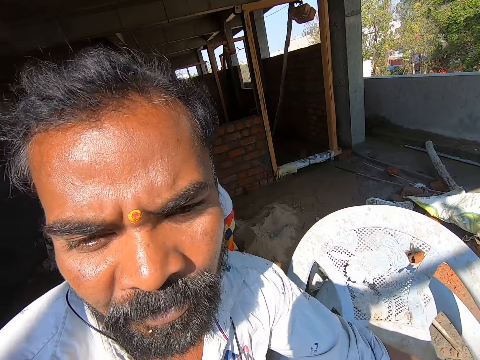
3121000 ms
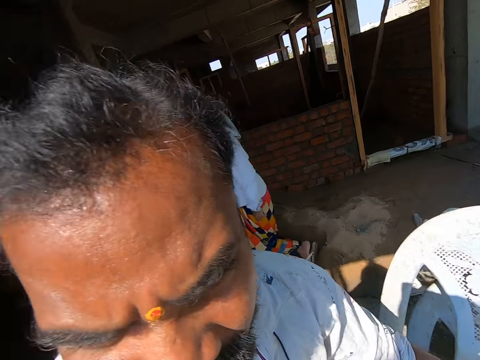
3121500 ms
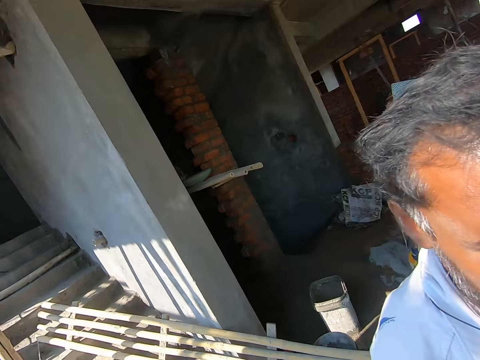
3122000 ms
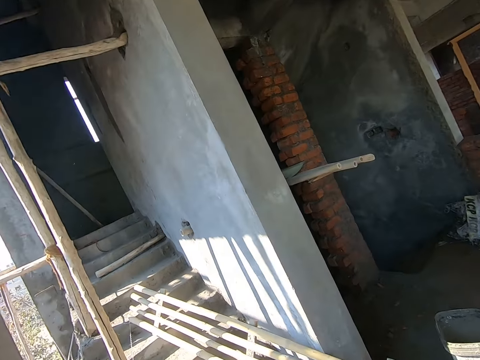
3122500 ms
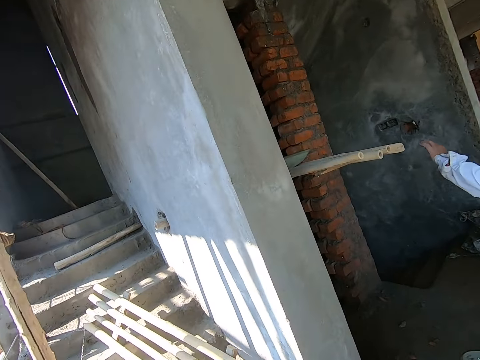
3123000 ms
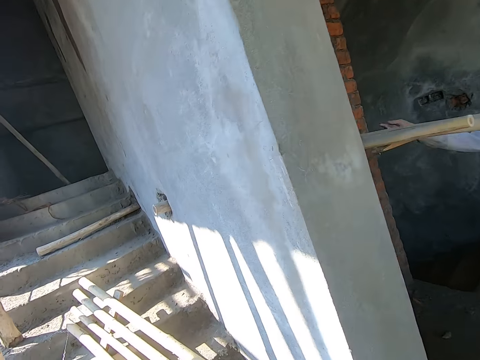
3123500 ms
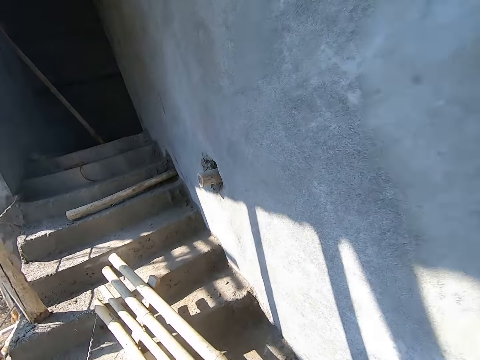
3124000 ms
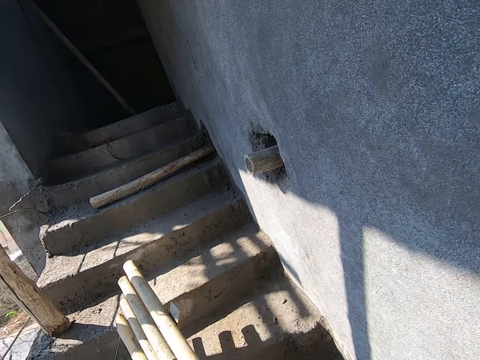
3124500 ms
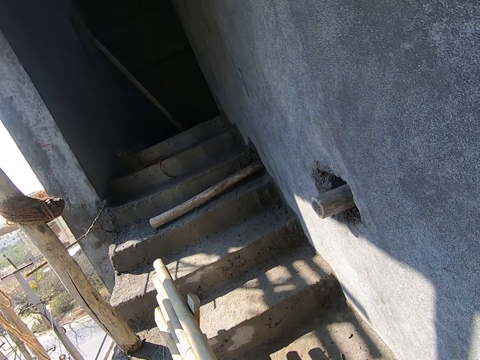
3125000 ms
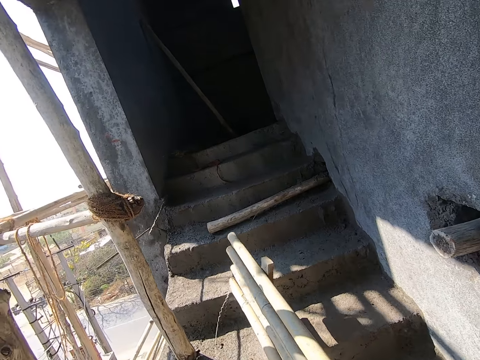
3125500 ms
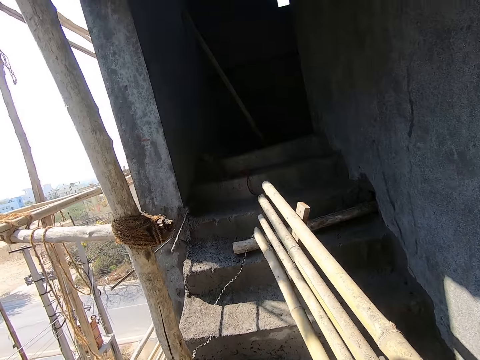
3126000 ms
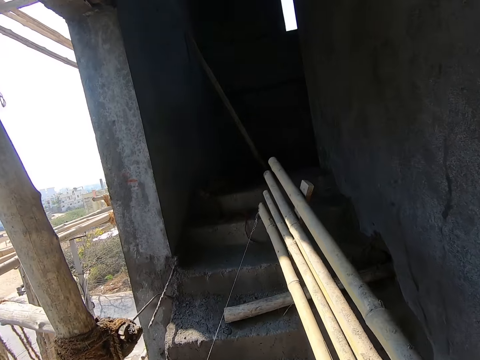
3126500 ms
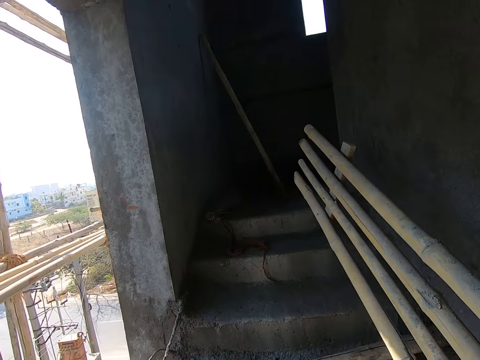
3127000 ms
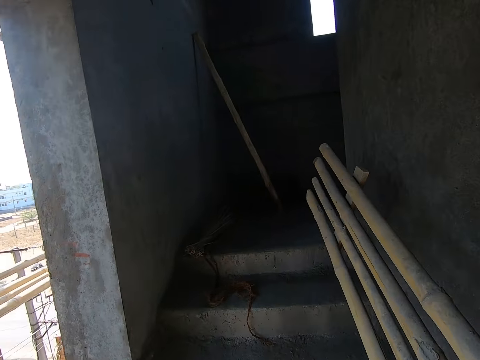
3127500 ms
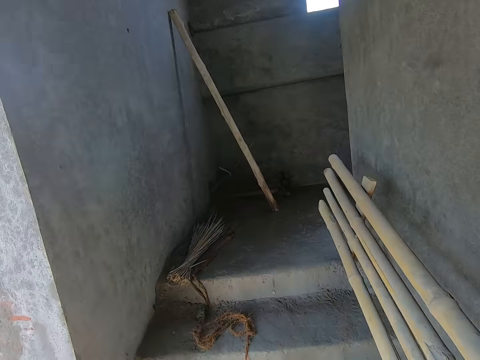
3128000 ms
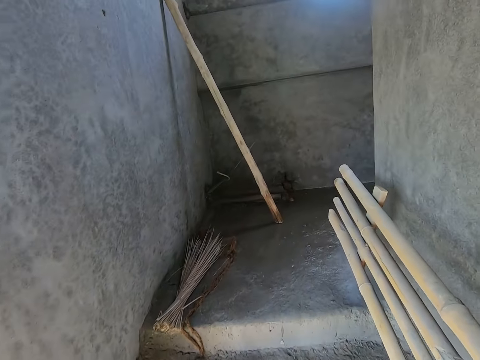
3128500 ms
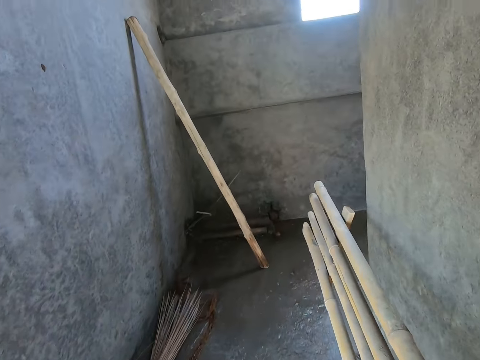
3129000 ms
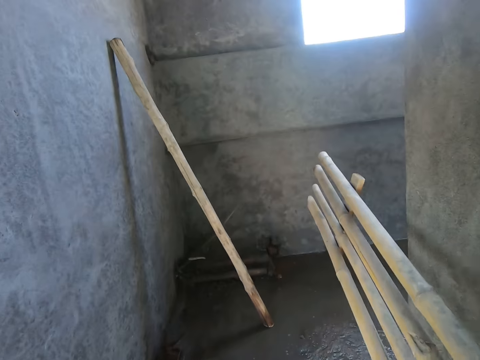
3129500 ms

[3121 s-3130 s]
The man drops the chair on the floor with his left hand. The camera wearer picks up a wooden ladder or wood on the floor with his right hand. He climbs the stairs with the wood.

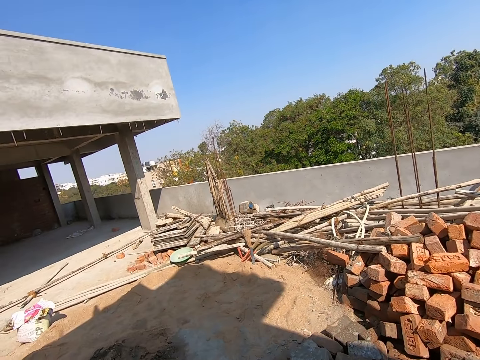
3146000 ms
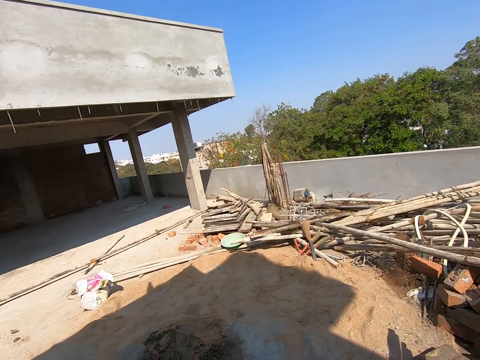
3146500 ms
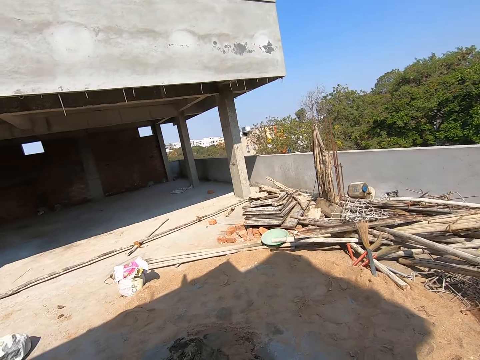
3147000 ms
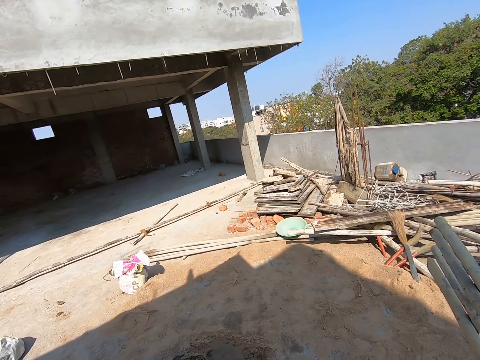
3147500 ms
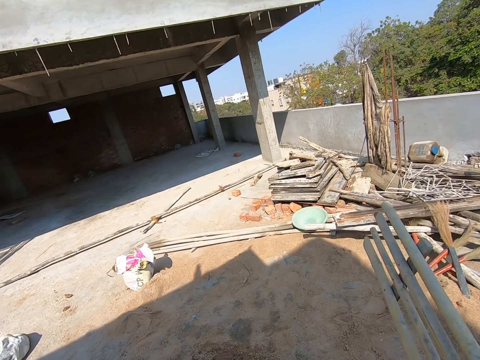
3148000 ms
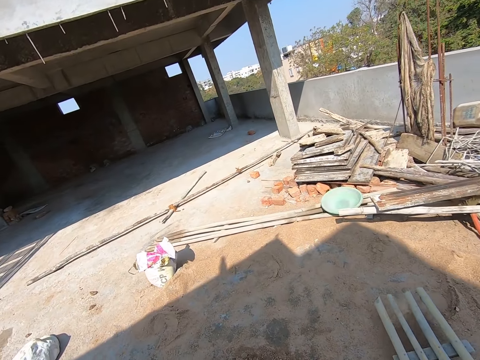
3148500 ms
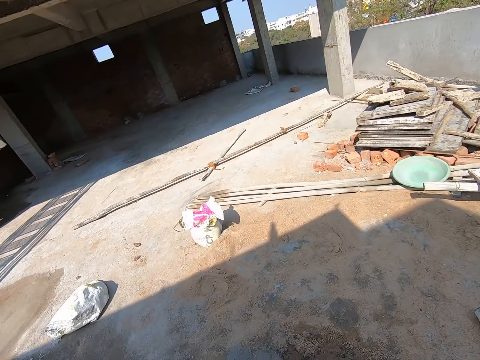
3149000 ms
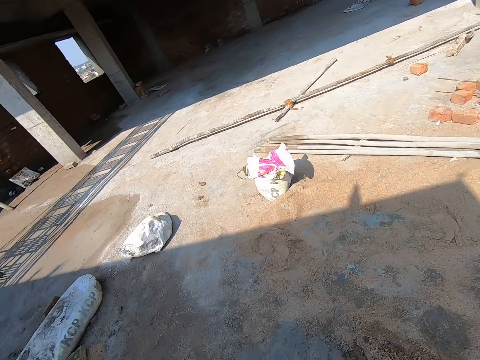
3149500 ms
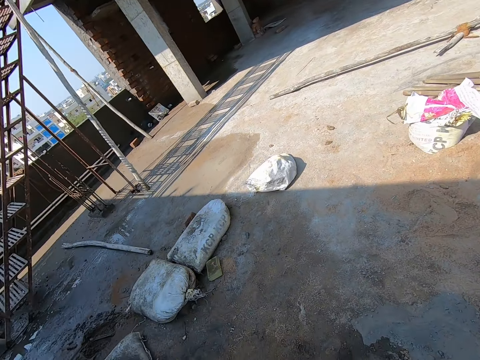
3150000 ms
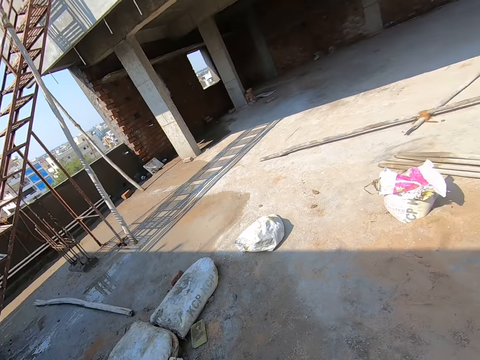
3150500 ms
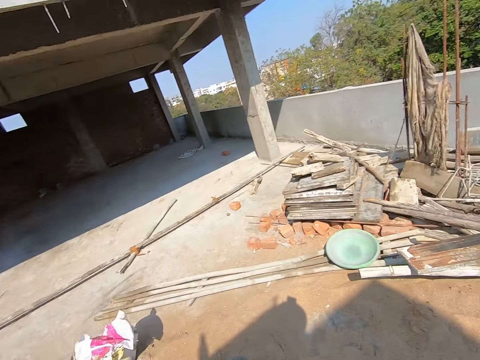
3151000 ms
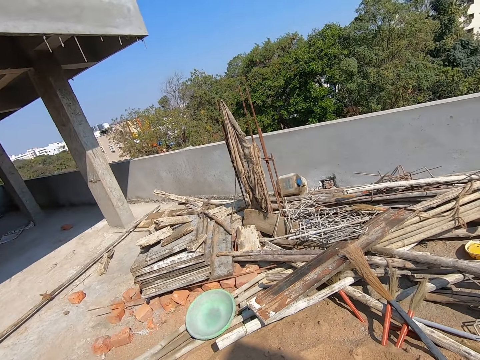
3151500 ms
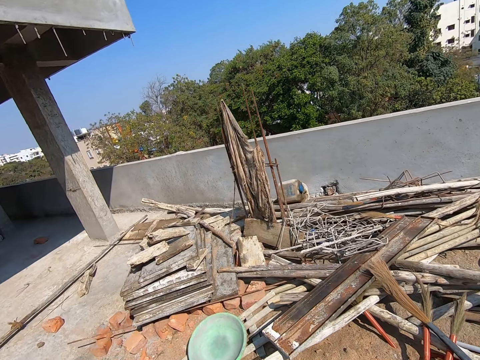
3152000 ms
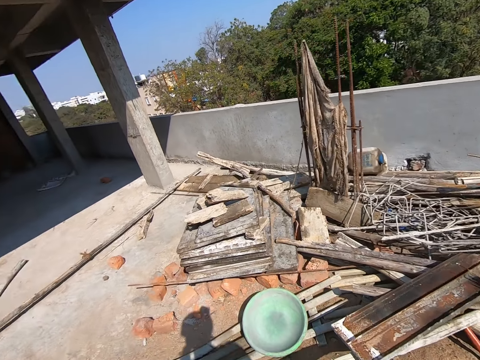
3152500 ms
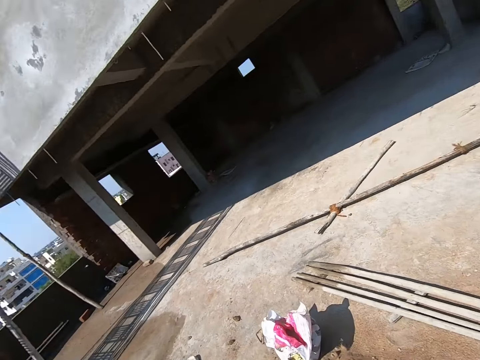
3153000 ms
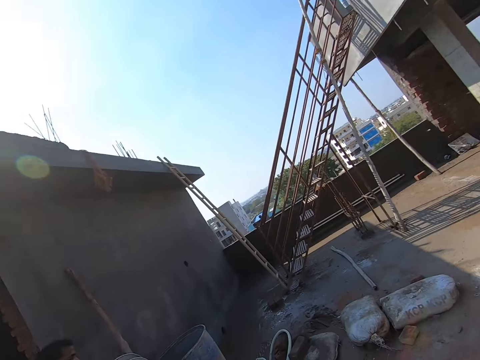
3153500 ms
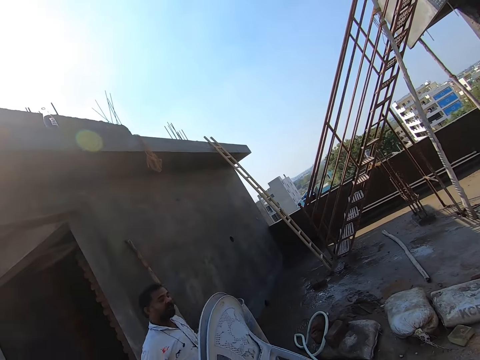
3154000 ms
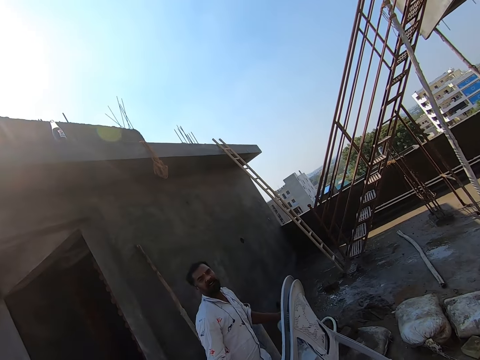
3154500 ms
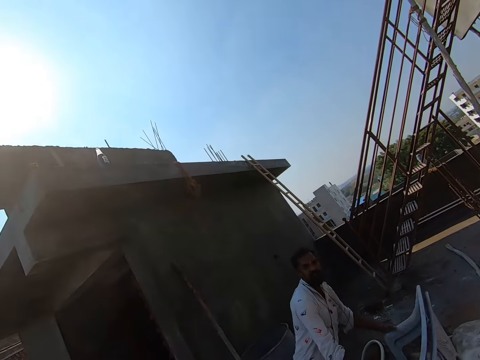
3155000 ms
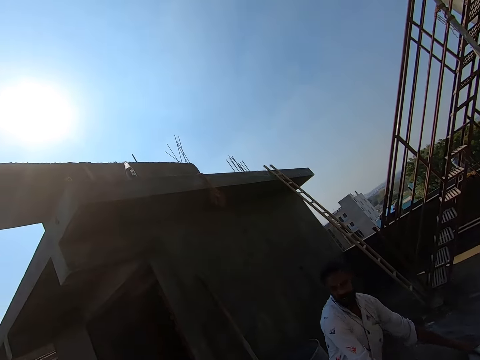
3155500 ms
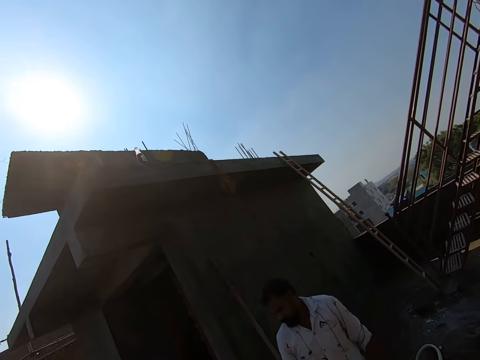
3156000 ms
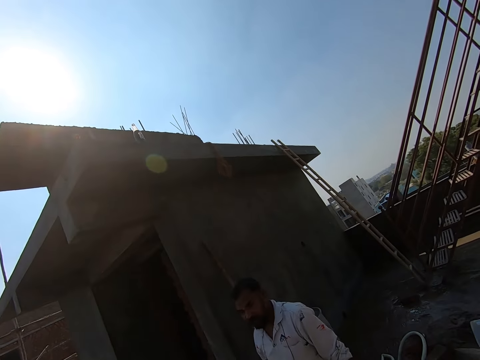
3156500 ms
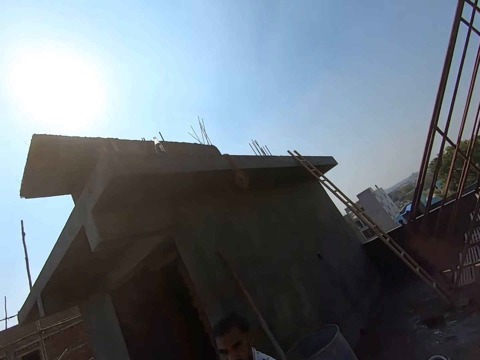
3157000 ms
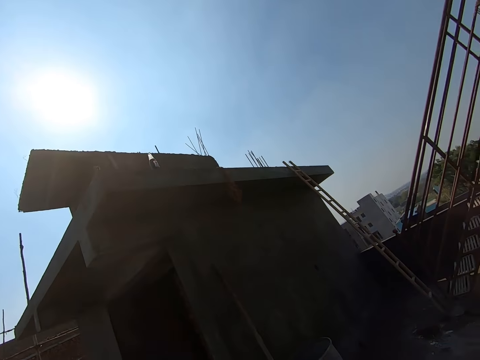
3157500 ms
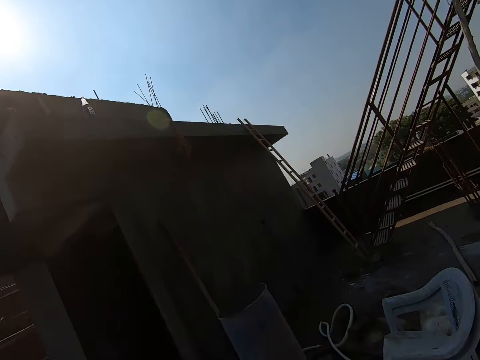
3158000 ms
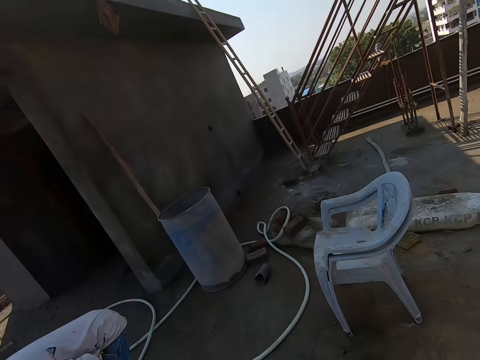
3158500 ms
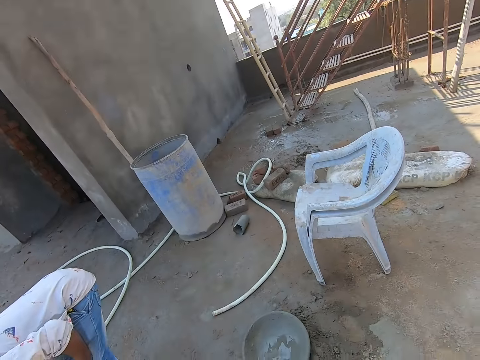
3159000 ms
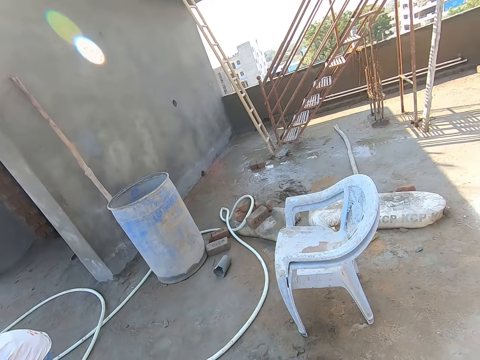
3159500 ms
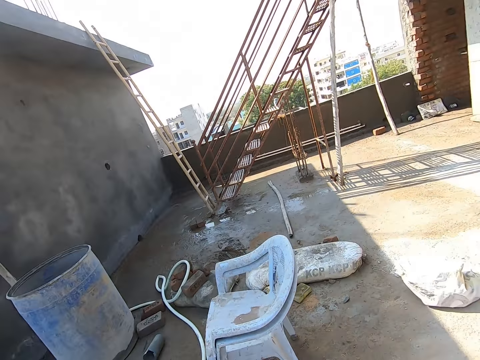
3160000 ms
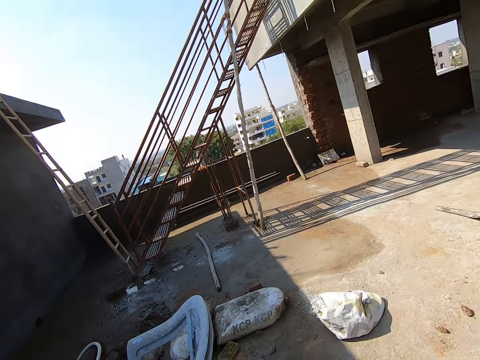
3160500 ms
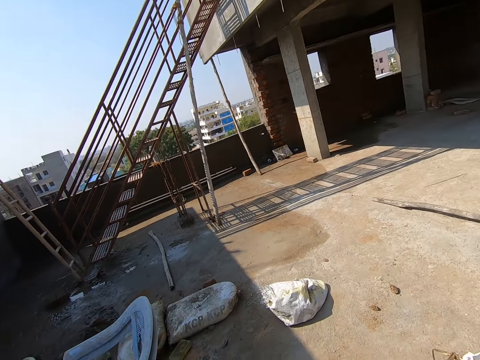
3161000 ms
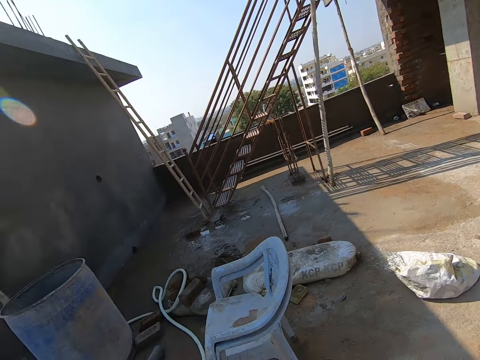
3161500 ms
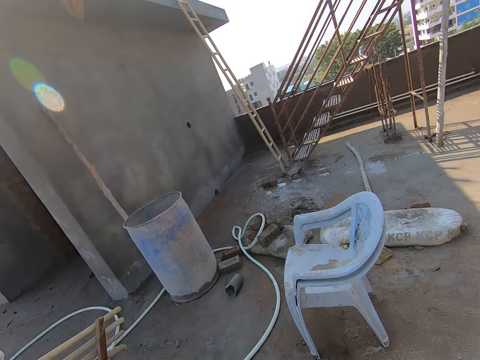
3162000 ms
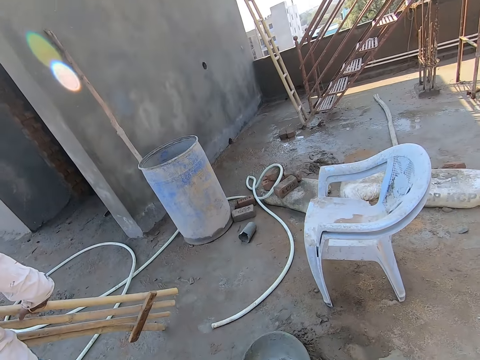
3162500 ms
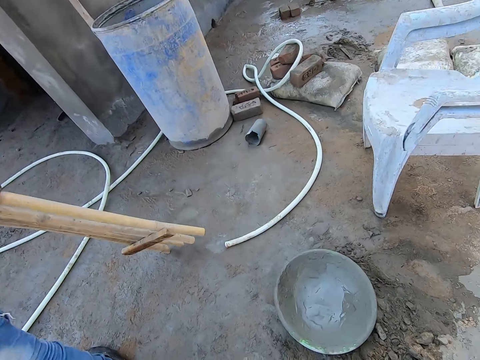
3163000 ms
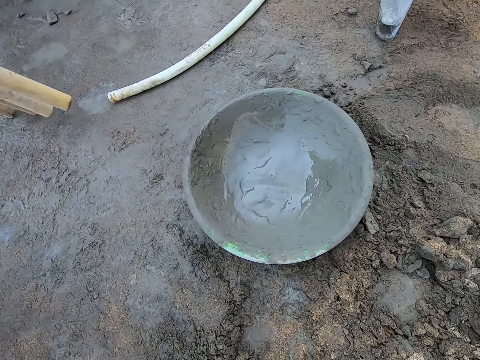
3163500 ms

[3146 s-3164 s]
The camera wearer drops the wooden ladder on the floor with his right hand. He converses with the man. He walks around. The man carries some chairs with both hands and drops the chairs on the floor with both hands.
